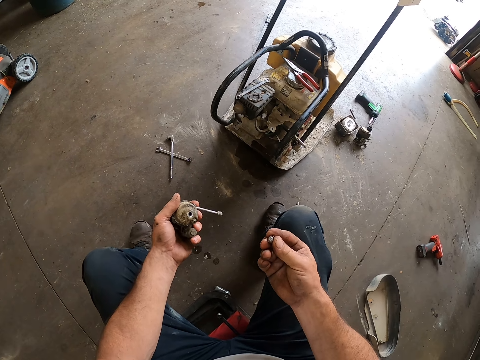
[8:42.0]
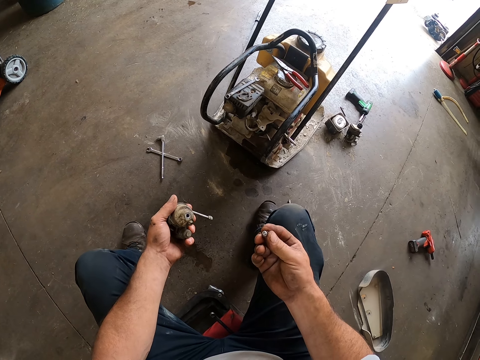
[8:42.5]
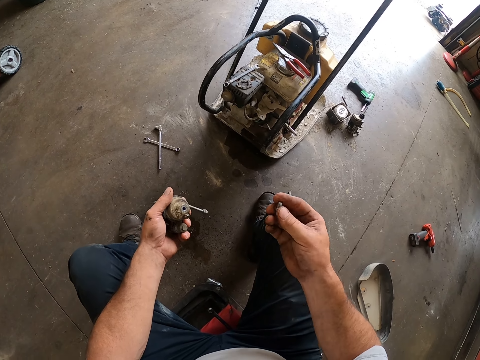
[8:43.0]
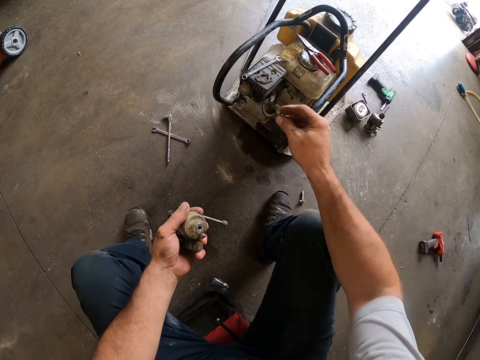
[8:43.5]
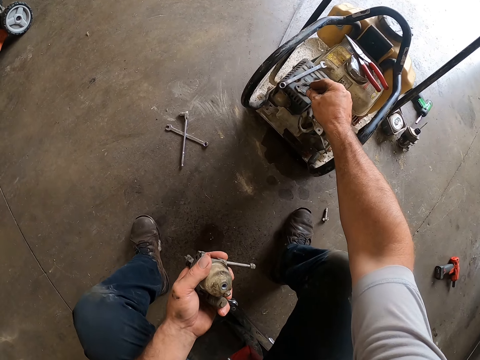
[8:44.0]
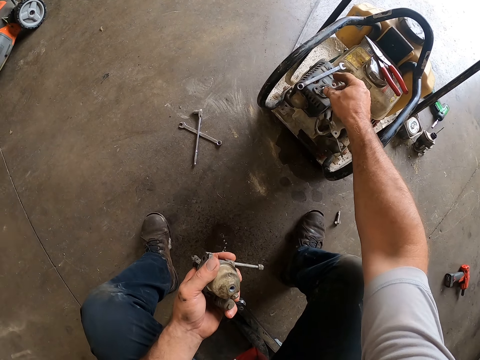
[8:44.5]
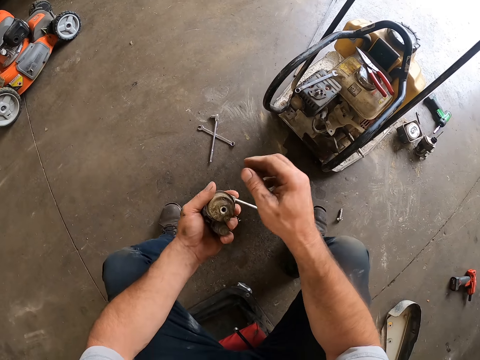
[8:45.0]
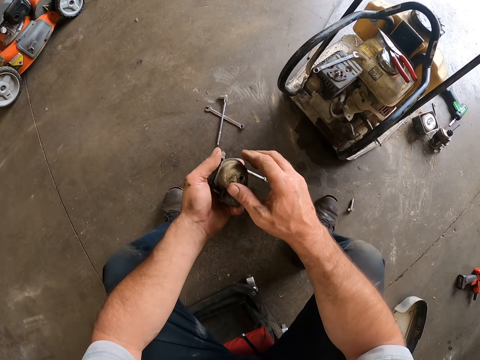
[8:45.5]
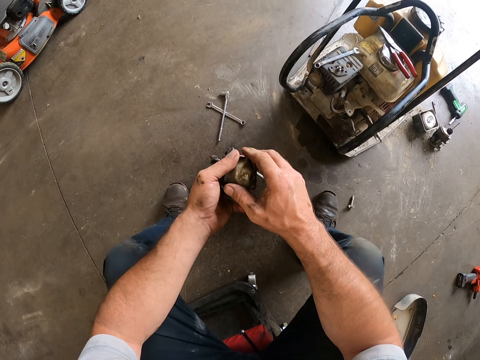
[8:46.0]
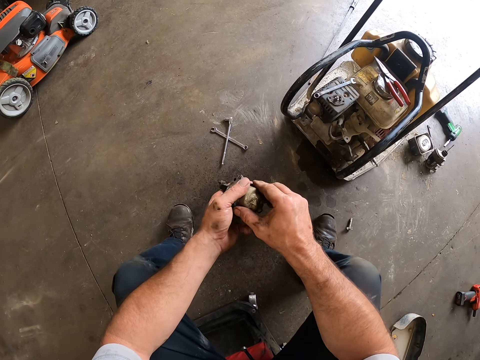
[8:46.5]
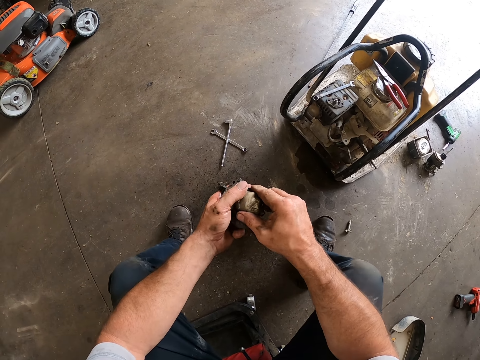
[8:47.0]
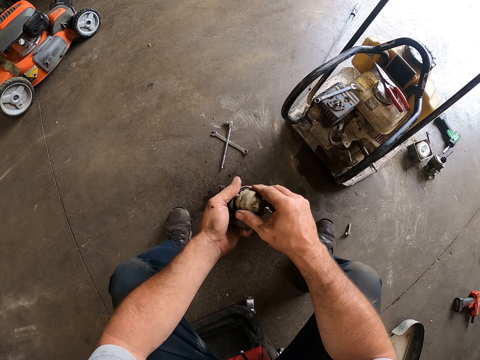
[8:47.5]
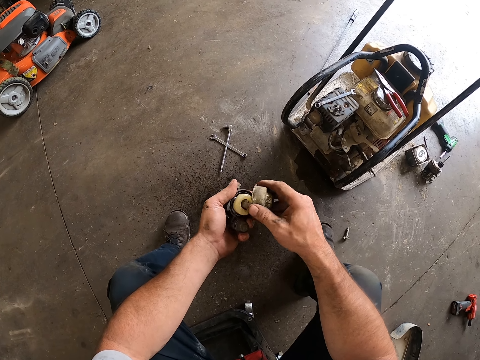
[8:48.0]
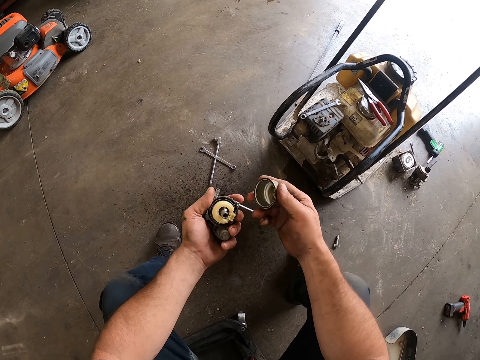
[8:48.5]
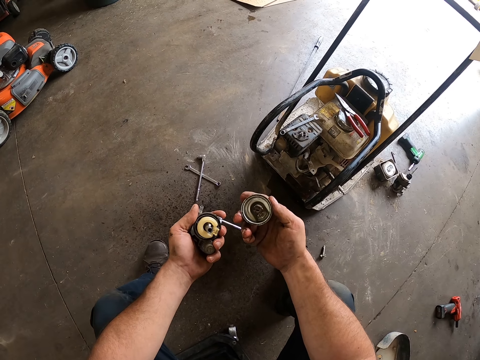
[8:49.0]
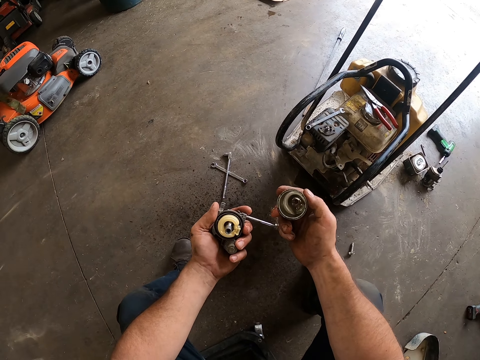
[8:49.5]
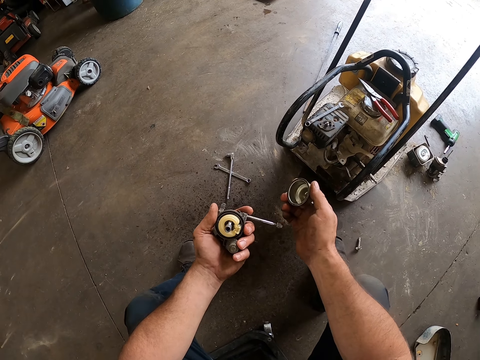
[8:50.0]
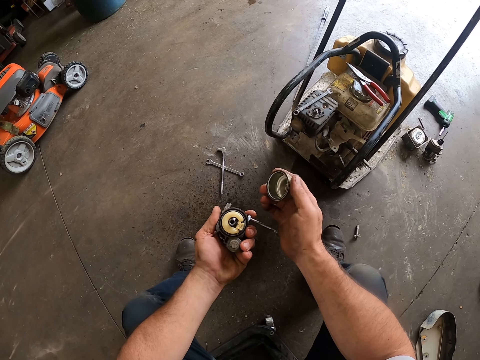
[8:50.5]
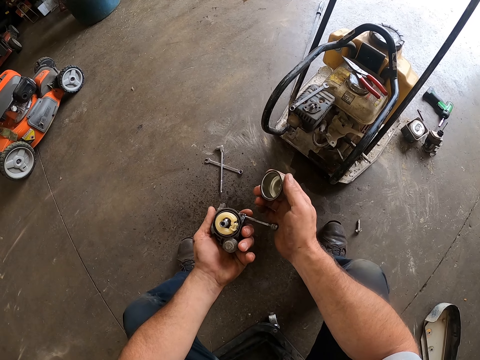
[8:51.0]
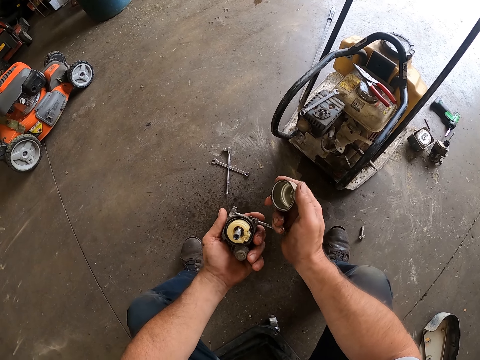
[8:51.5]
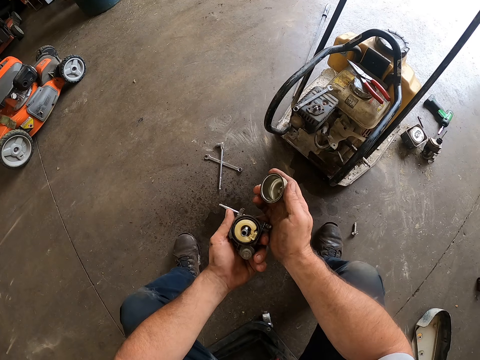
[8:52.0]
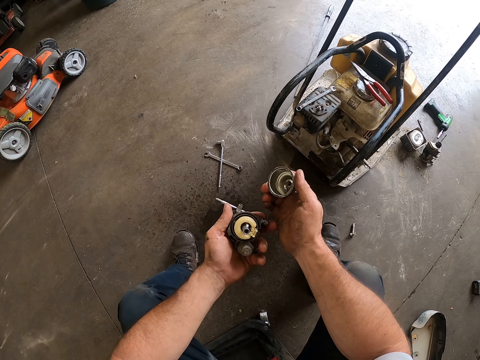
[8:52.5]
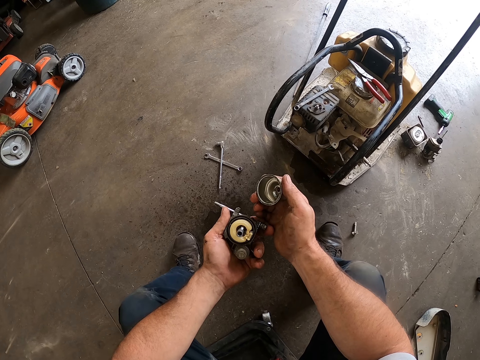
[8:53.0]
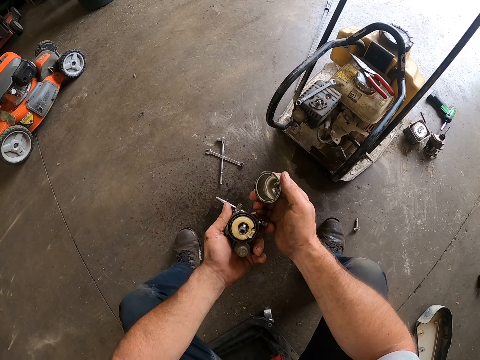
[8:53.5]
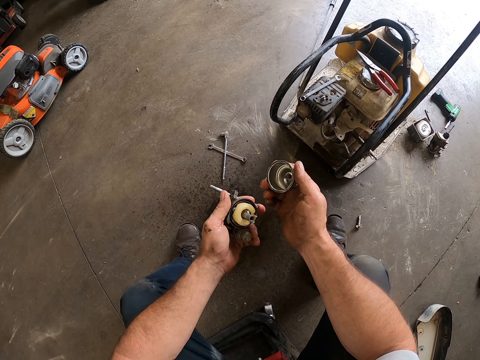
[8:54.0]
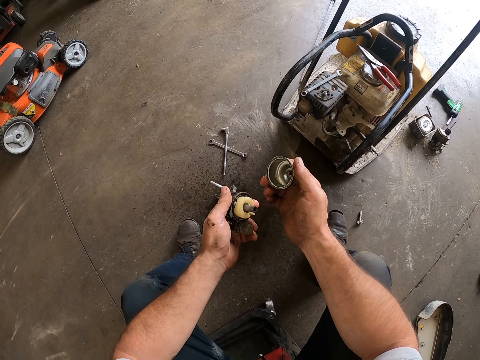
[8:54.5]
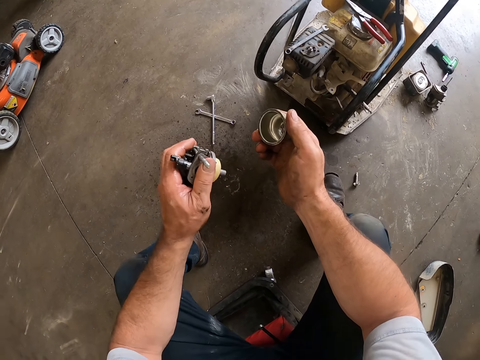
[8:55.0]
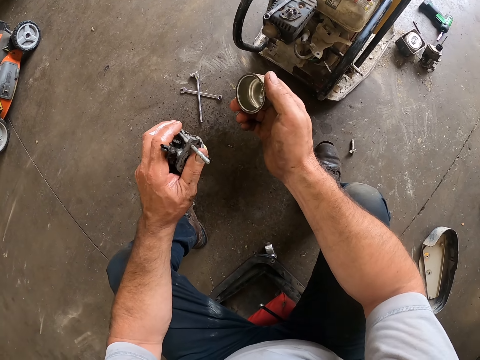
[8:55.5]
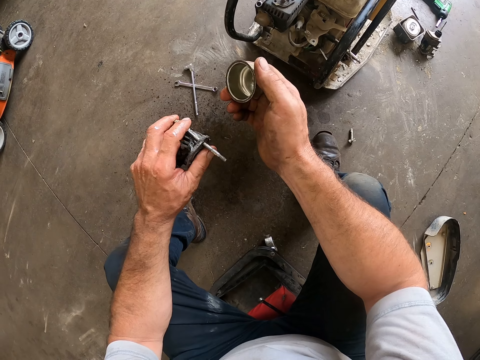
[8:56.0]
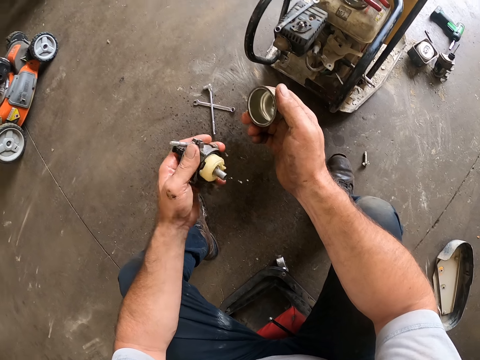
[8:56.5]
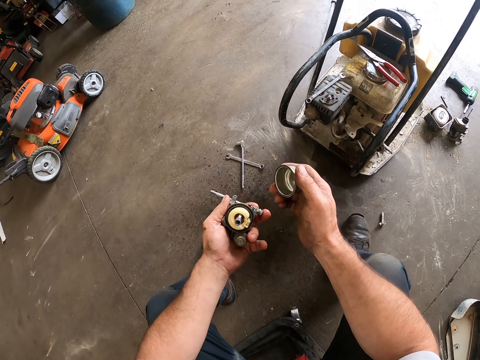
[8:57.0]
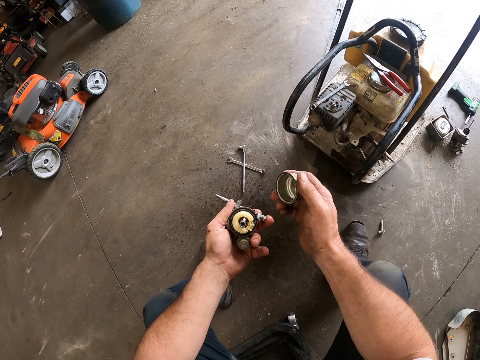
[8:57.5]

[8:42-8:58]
The camera wearer looks at the screw. He drops the screw on the lawn mower with his right hand. He removes the choke pull-off from the carburetor. He opens a carburetor bowl on the carburetor with his right hand. He holds the carburetor bowl in his right hand. He stares at the carburetor. He adjusts the screw on the carburetor with his right hand. He pushes the throttle towards his left hand. He stares at the carburetor. He shakes the carburetor. He pours out the fuel from the carburetor in his left hand on the floor. He stares at the carburetor.

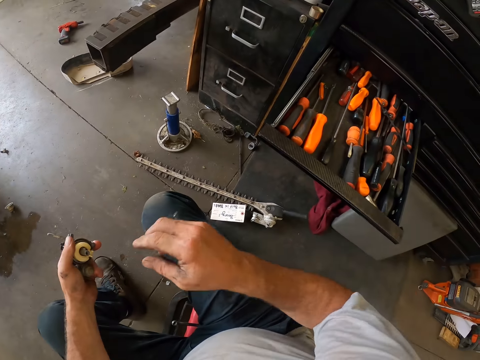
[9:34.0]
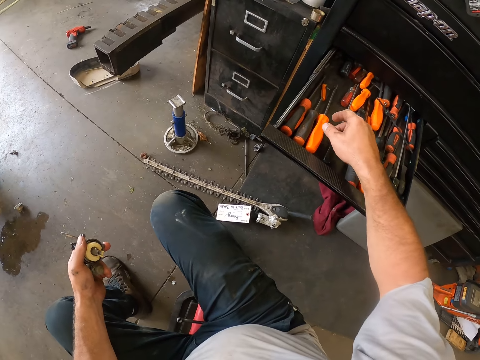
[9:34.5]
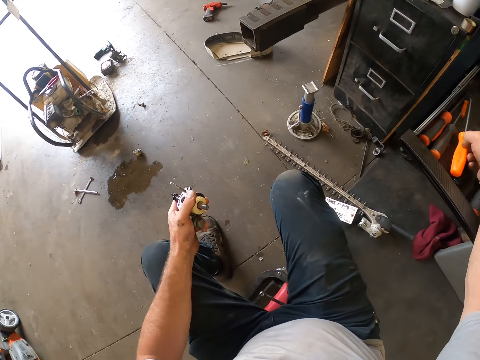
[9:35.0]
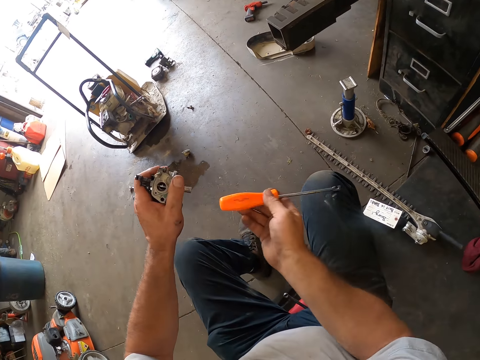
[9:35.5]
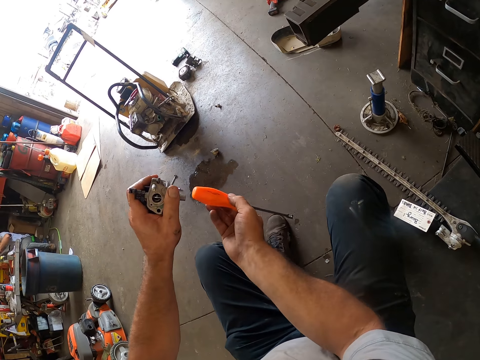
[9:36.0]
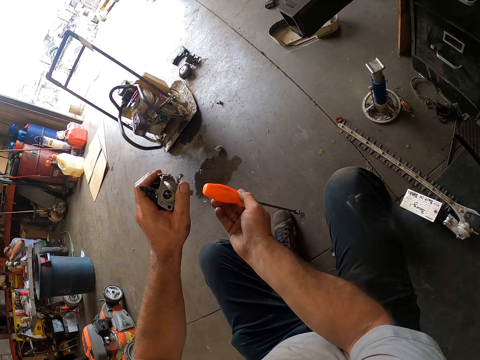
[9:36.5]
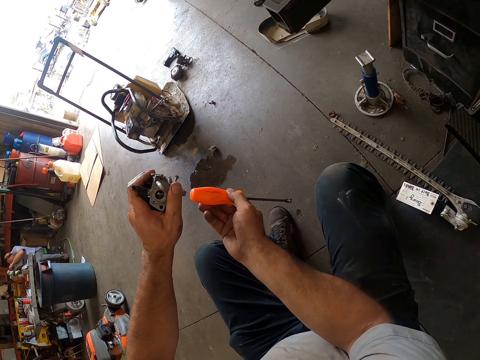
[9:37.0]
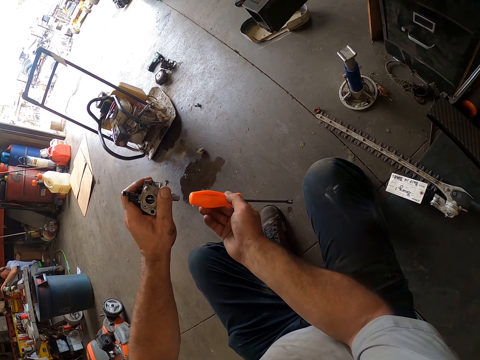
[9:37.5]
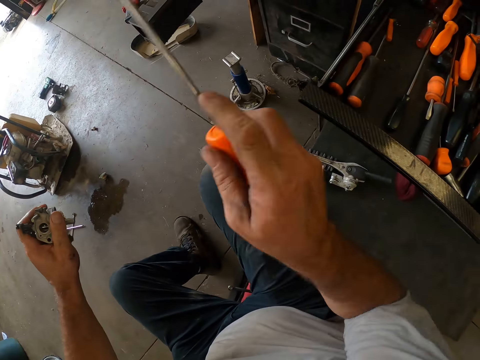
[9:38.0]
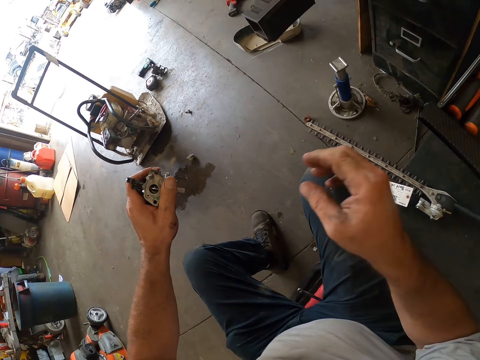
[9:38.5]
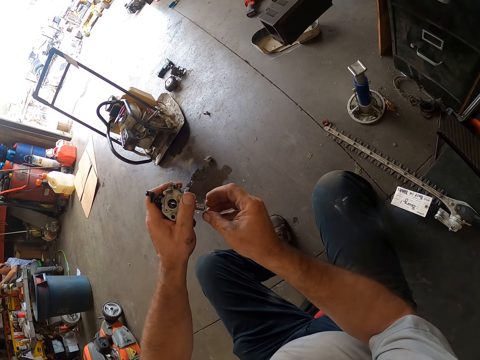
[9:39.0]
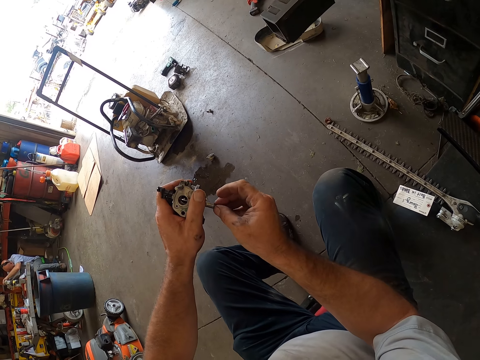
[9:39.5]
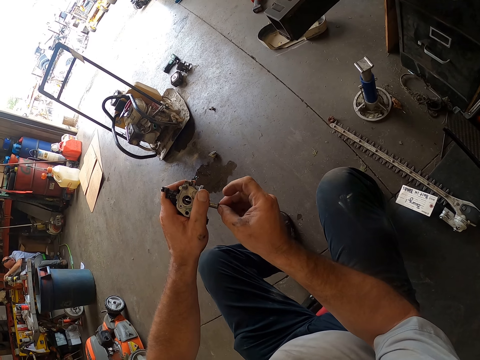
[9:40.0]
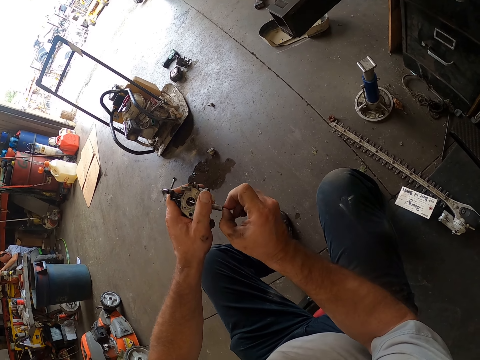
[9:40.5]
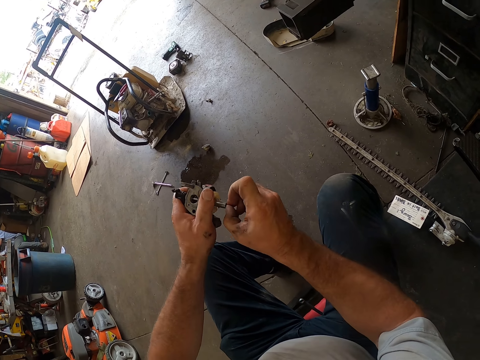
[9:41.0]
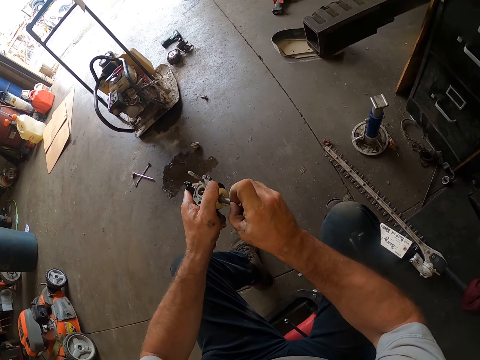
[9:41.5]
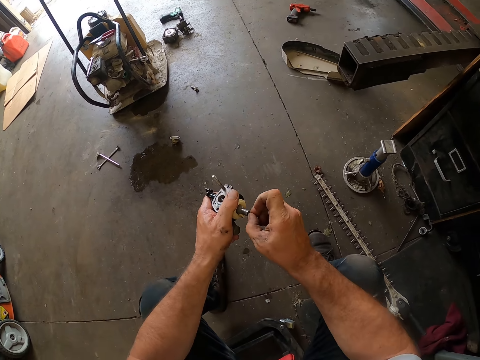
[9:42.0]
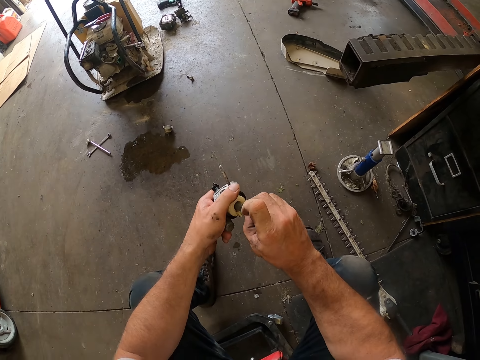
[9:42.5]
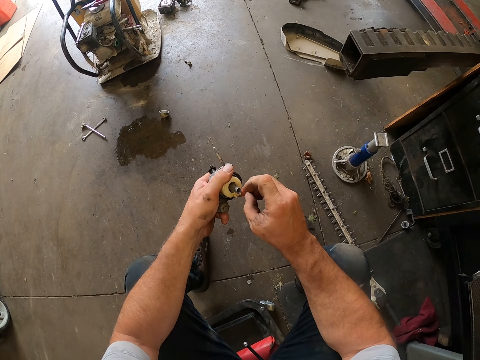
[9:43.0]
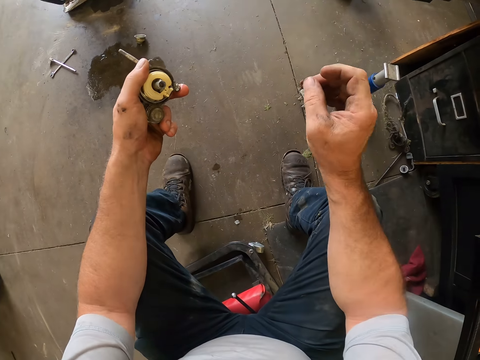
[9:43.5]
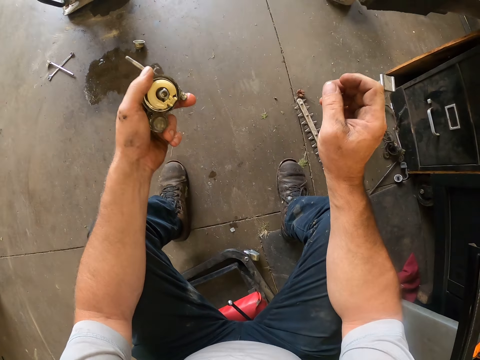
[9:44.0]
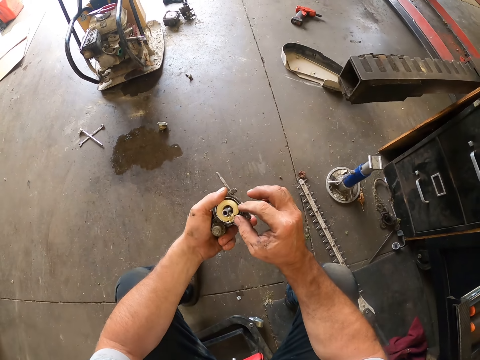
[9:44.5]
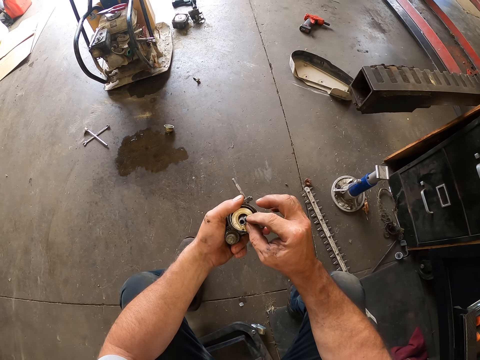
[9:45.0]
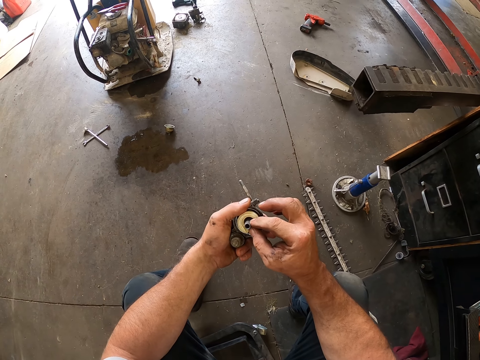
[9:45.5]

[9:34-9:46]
The camera wearer touches the carburetor in his left hand with his right hand. He picks another screwdriver from the third tool box drawer with his right hand. He hits the carburetor or engine part in his left hand on the screwdriver in his right hand. He drops the screwdriver into the third tool box drawer with his right hand. He removes the screw from the carburetor in his left hand with his right hand. He drops the screw from the carburetor on the floor with his right hand. He touches the engine part.
